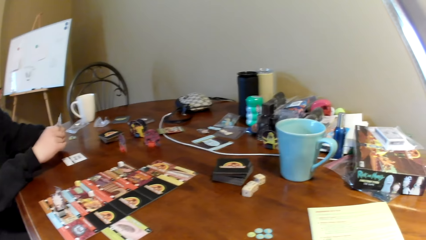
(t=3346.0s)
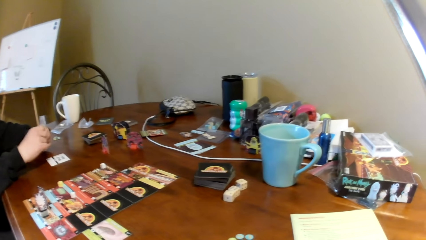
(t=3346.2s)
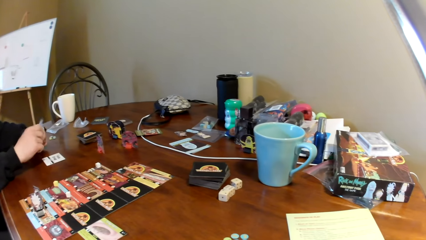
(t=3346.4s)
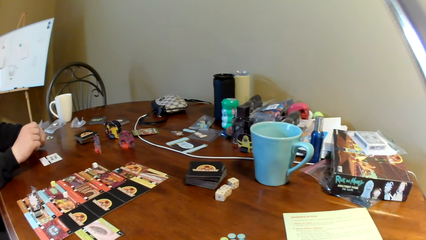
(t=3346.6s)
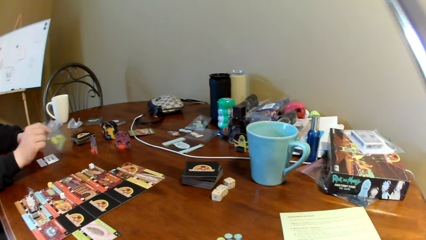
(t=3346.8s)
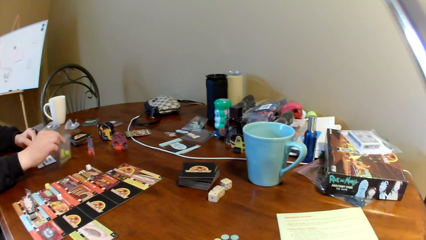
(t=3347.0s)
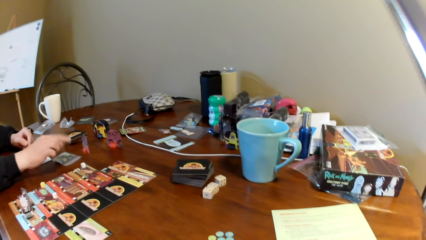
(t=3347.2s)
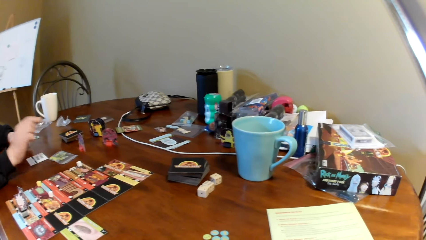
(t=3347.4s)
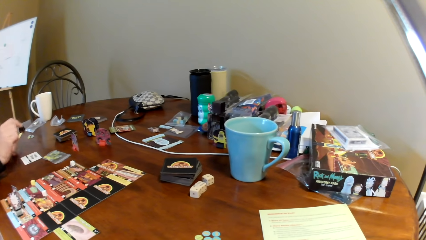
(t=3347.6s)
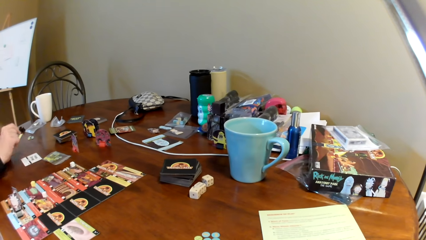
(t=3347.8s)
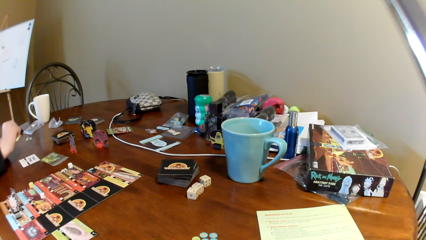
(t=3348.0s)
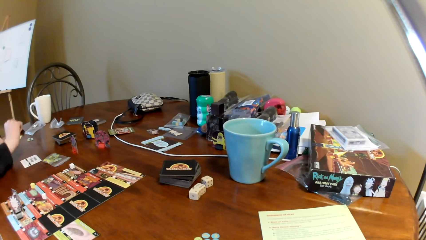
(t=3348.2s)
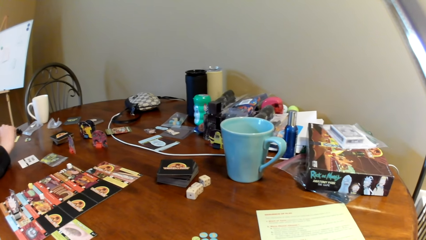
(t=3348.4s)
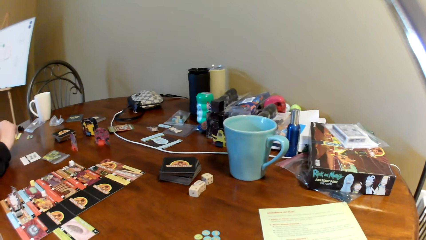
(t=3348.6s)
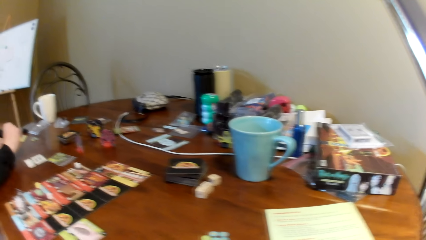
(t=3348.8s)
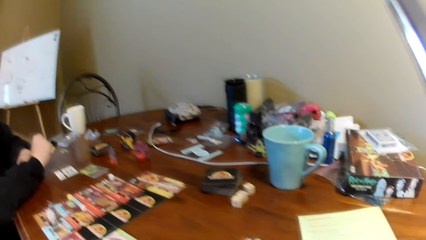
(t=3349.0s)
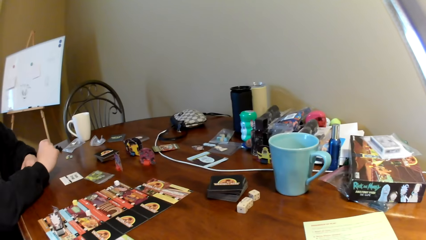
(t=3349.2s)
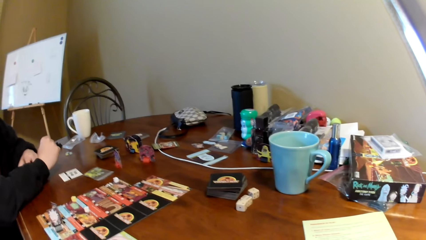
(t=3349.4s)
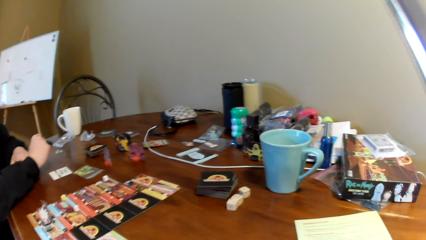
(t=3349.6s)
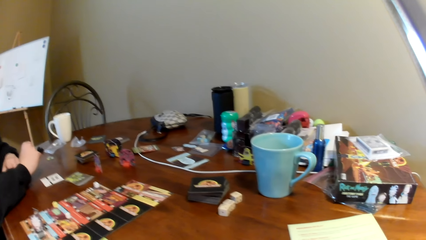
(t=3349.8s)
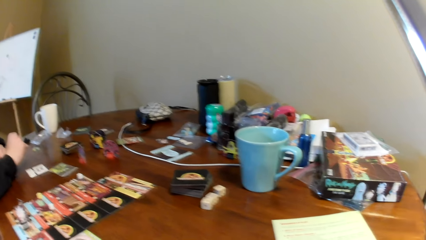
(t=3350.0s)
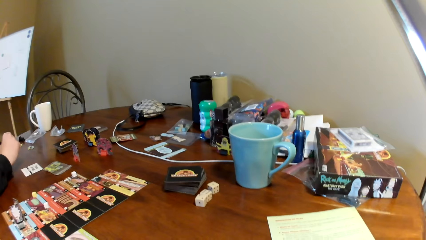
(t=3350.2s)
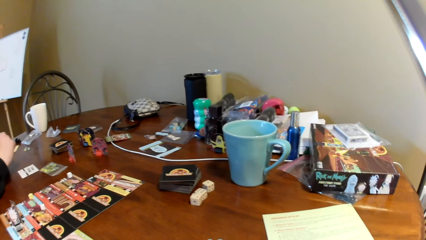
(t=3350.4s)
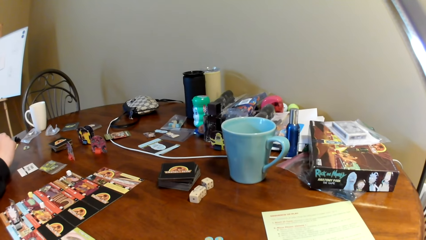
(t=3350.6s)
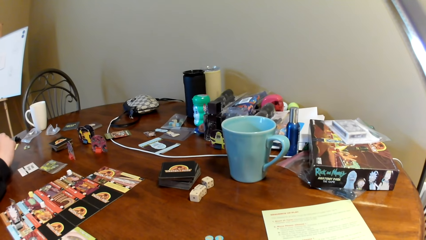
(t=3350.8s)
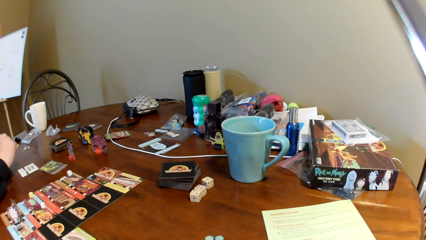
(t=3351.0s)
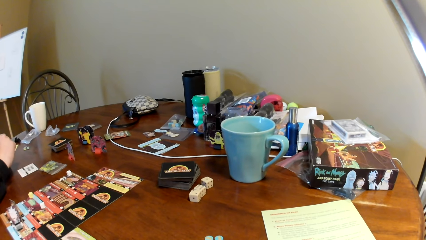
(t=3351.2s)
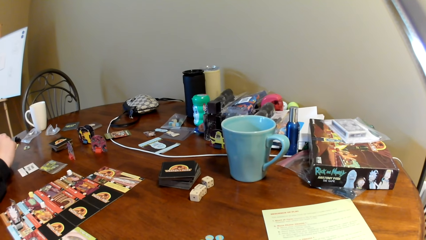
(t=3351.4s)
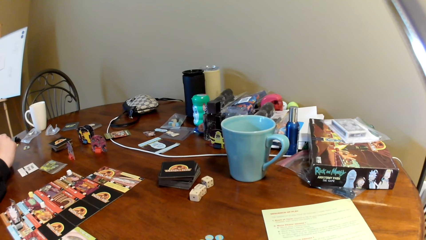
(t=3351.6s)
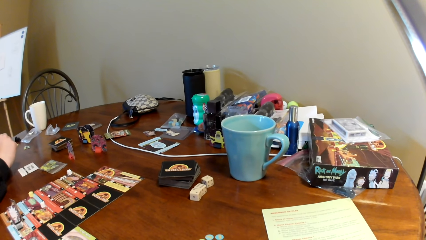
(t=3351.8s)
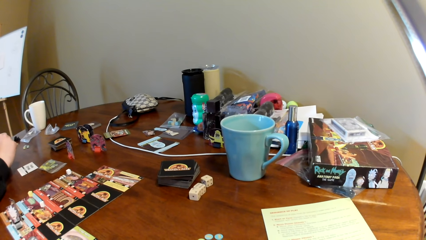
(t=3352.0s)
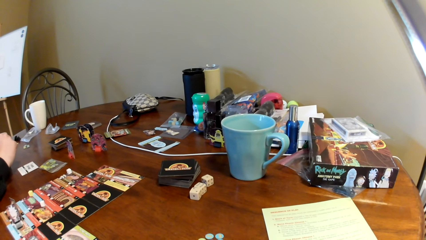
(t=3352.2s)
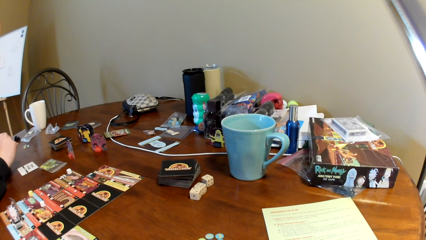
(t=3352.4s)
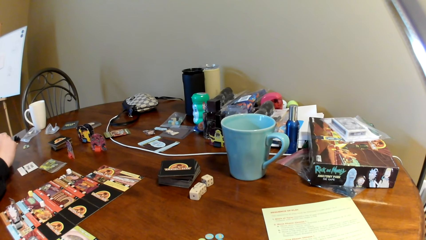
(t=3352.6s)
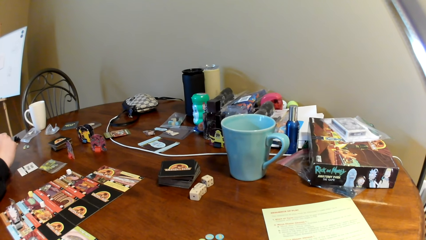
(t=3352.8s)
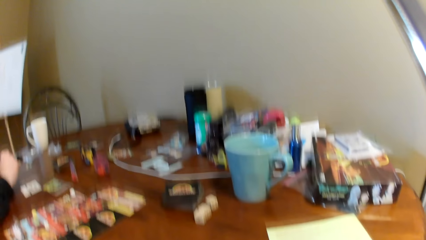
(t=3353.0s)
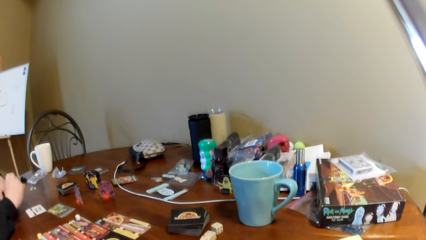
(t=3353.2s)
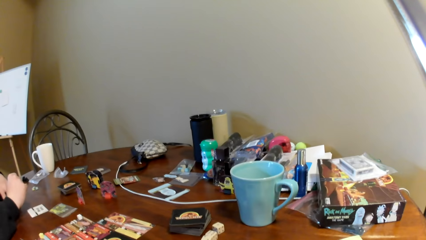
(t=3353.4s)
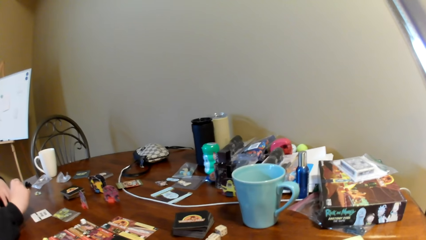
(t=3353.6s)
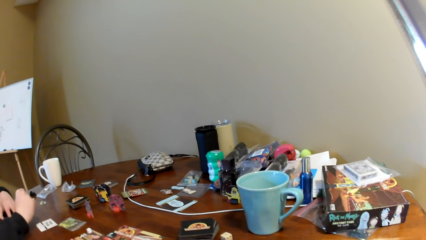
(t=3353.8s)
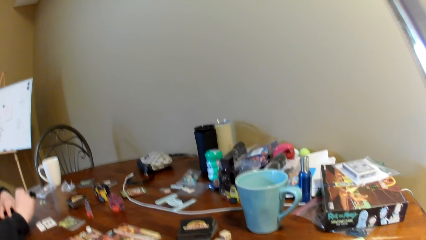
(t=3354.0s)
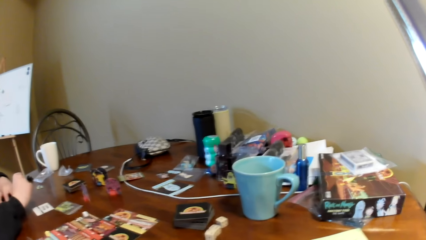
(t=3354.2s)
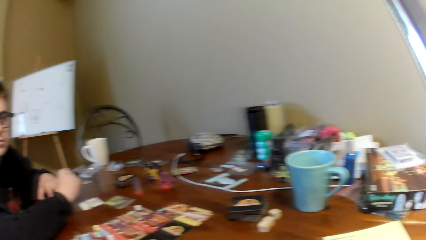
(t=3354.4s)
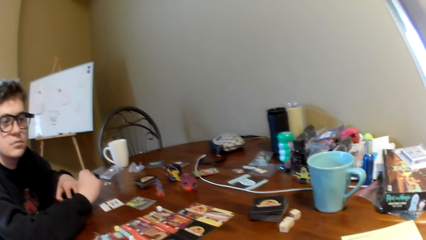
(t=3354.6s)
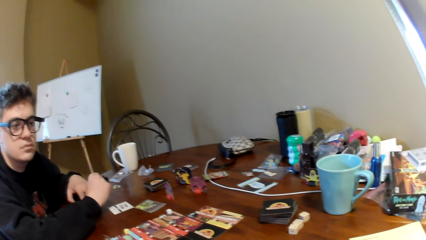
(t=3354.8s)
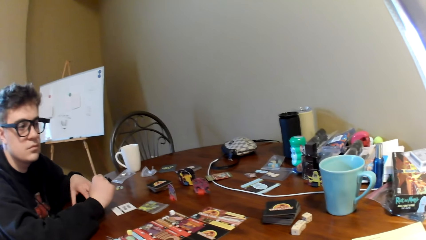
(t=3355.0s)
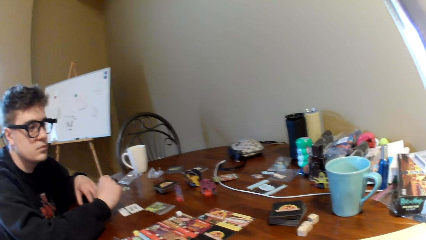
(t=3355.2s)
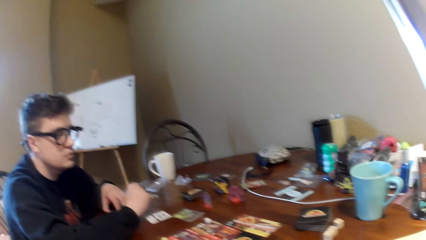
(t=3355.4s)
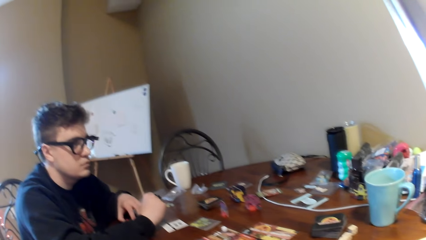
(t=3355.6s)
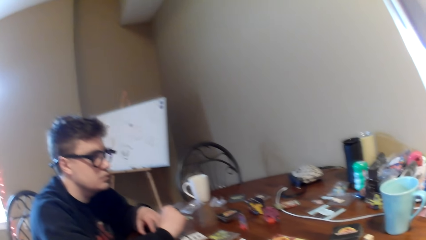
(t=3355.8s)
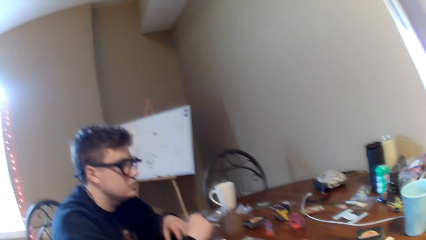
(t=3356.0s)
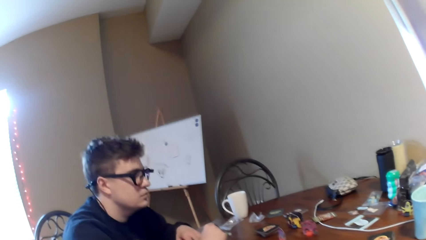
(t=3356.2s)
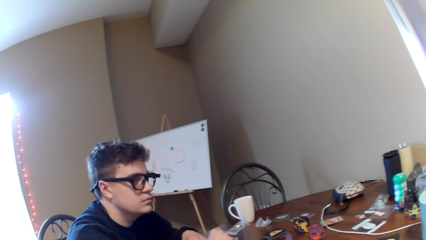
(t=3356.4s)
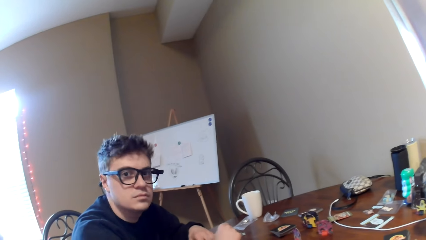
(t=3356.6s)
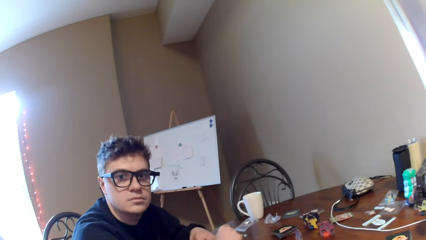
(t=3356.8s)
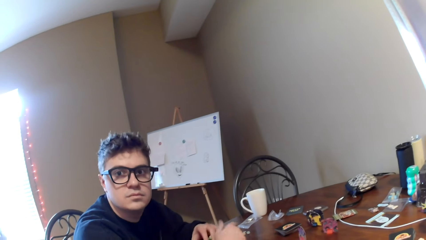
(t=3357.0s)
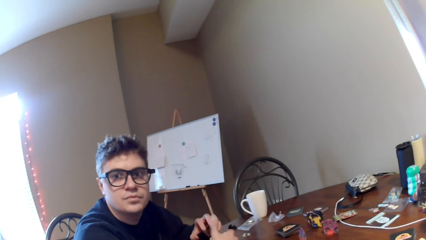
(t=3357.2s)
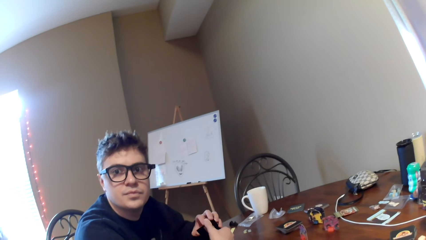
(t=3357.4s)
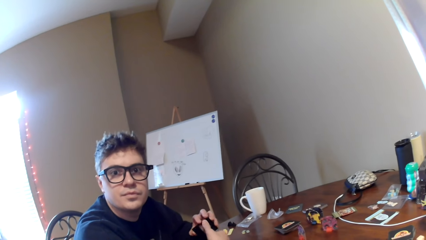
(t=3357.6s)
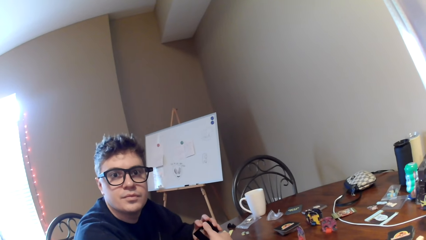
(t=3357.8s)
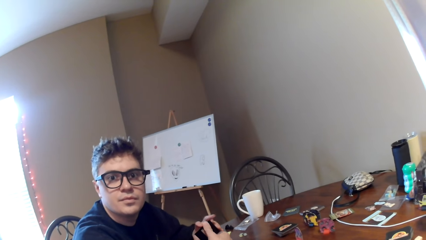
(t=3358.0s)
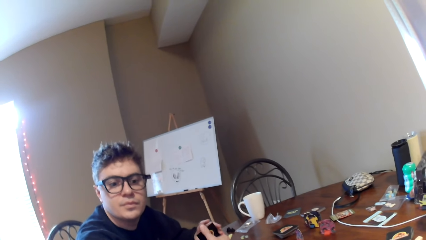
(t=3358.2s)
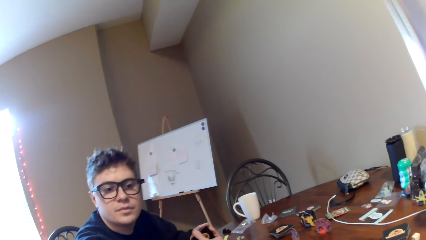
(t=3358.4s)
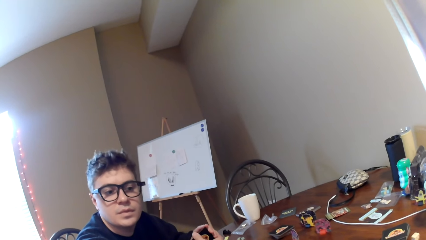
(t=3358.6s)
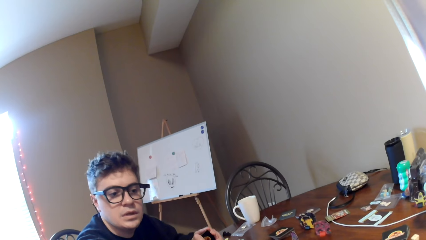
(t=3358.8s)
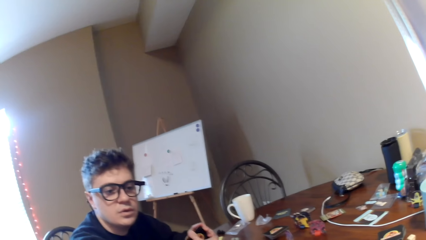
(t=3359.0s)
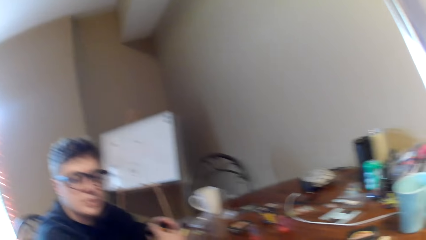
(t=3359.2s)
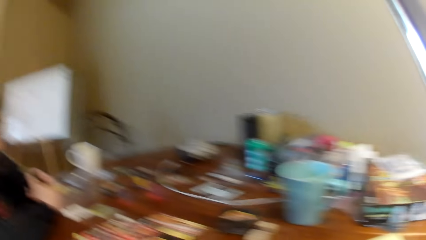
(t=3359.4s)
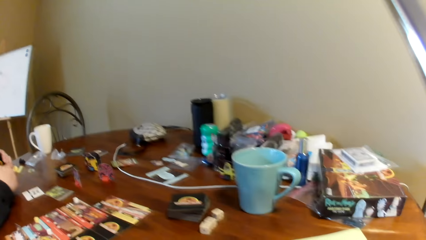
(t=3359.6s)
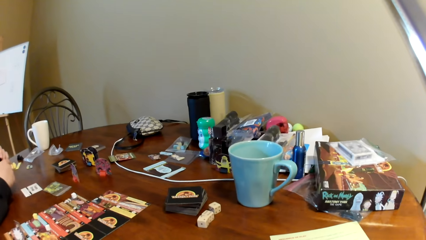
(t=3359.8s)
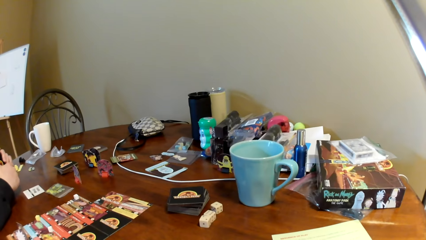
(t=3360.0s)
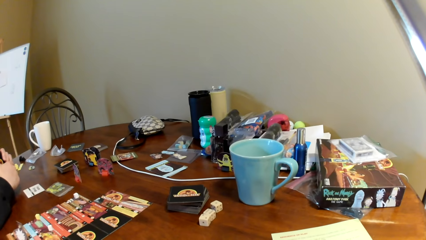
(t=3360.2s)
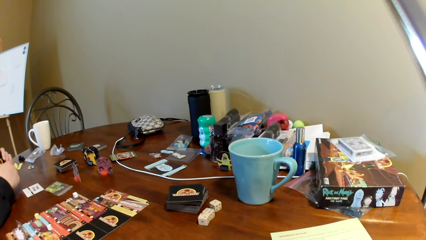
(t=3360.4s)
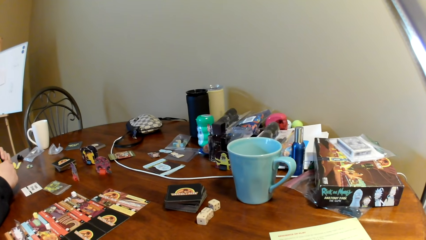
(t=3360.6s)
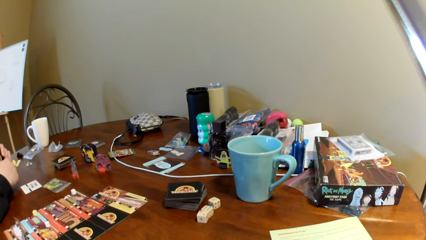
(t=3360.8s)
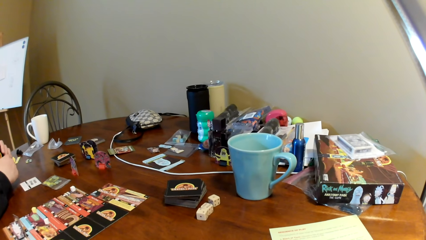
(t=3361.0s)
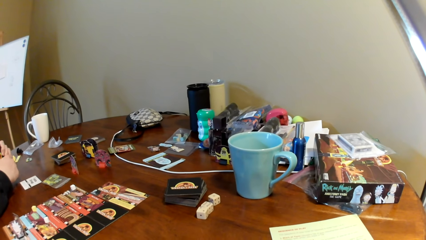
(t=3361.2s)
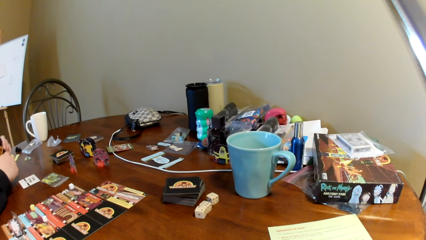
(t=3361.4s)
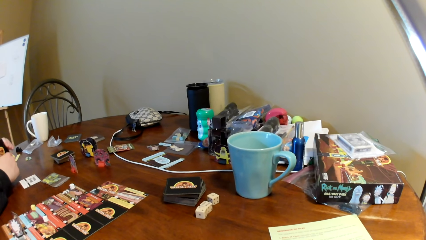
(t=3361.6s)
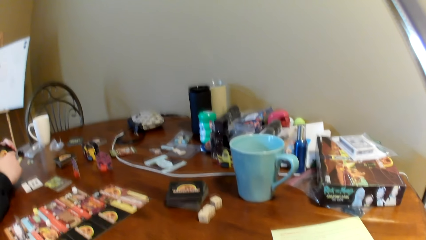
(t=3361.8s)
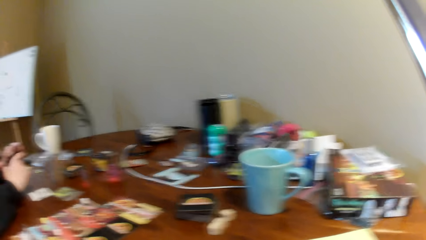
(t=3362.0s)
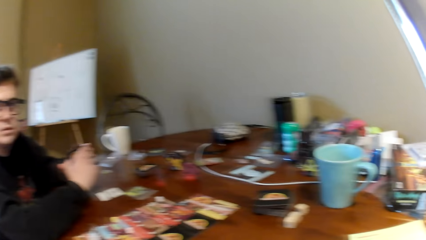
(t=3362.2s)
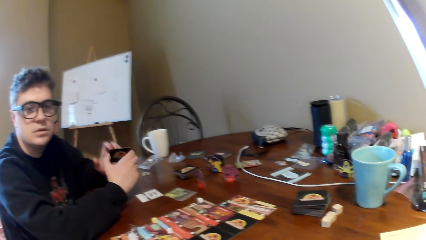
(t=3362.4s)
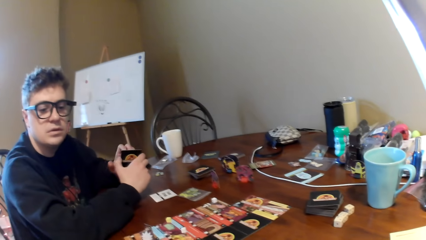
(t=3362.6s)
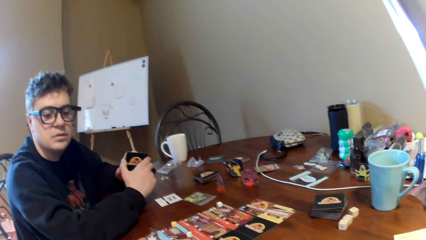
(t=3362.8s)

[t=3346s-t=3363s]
A man puts the polythene paper on the table. The camera wearer looks at the booklet on the table. They converse with the man. They look around. They look at the man. They look at the table. The man talks to the camera wearer. The camera wearer responds to the man.
